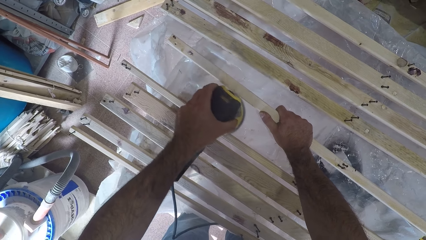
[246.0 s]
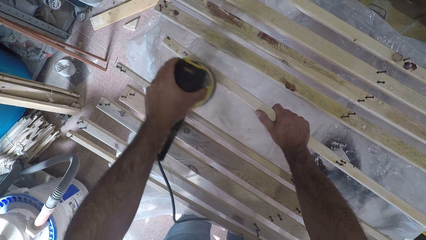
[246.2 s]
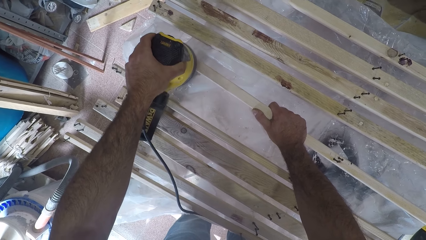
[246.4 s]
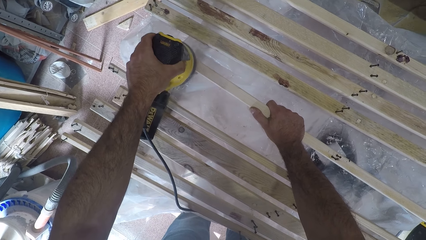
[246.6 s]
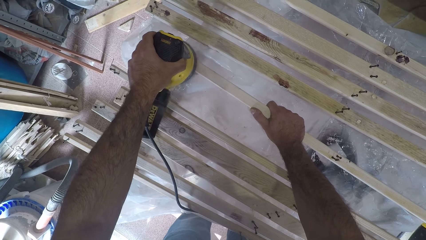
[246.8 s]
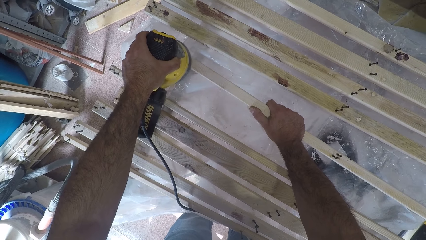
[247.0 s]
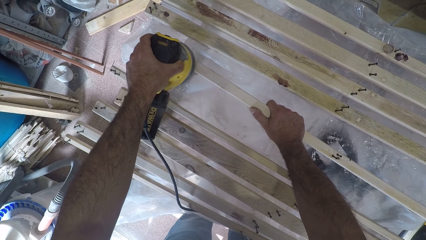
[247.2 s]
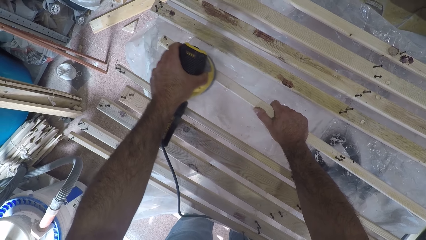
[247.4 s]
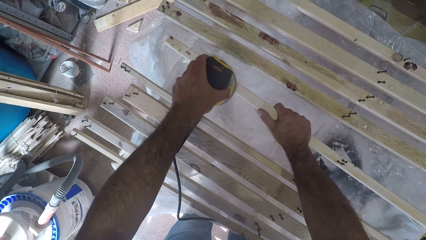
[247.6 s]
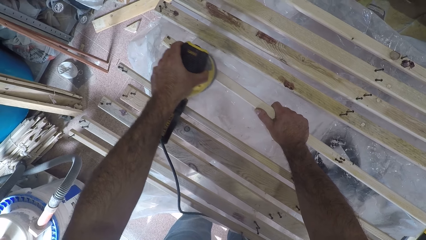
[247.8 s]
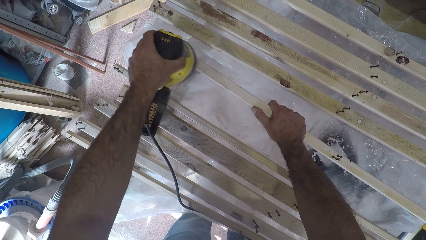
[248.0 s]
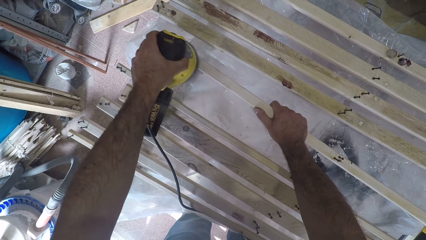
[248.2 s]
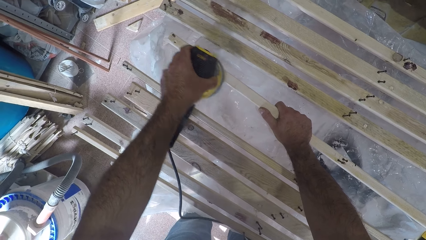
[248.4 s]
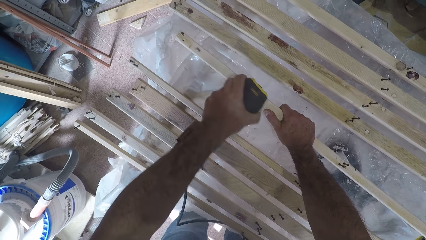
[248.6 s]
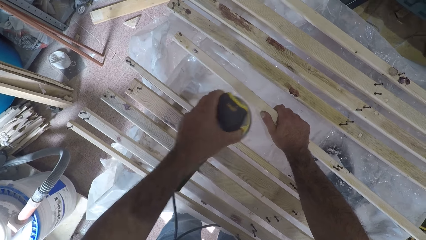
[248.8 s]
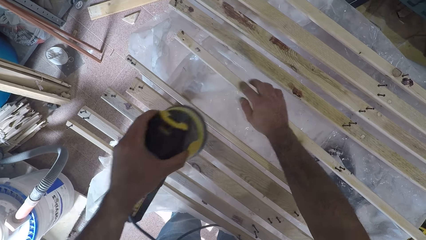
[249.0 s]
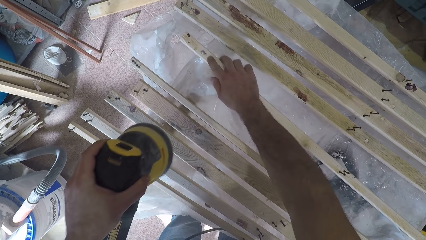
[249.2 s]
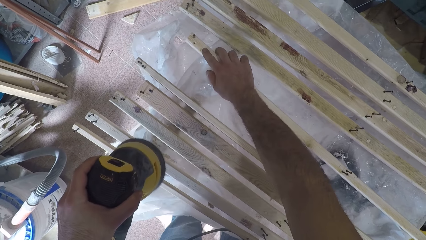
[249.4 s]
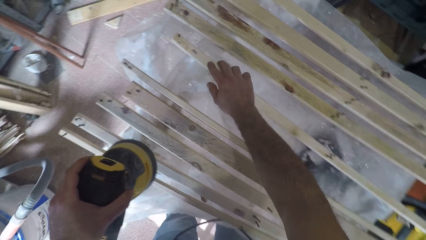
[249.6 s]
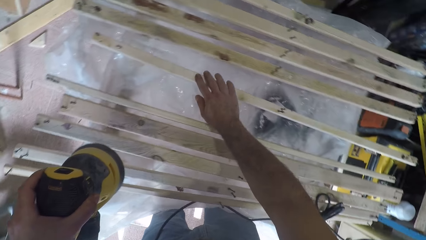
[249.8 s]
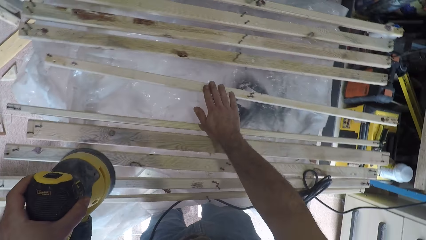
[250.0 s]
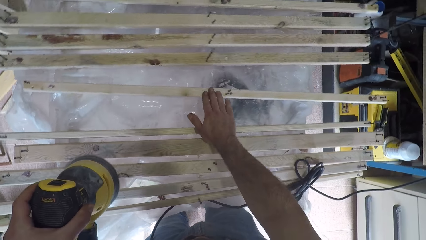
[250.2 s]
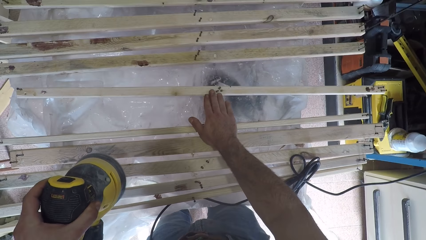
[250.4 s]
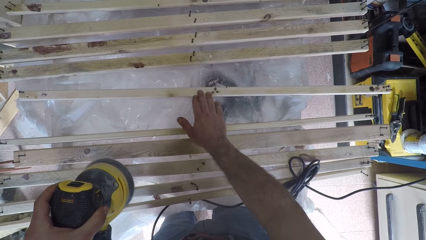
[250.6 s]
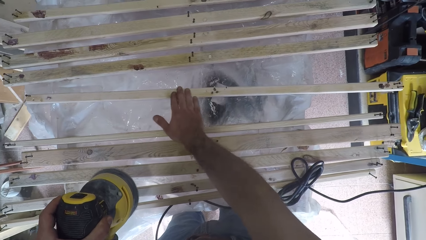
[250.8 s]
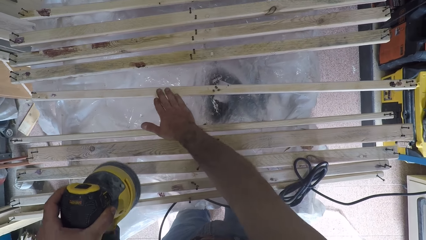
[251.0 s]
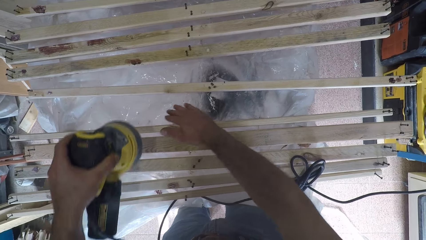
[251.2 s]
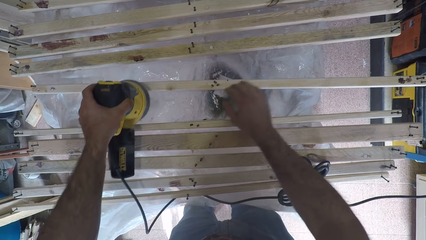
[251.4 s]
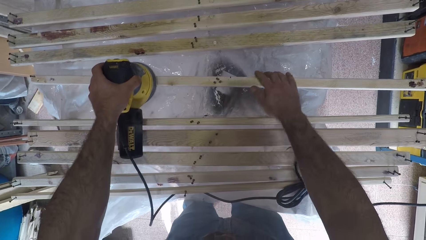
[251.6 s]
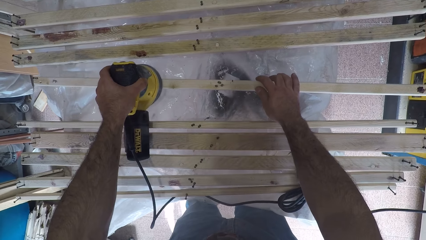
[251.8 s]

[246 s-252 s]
The camera wearer touches the surface of the sixth wood plank with his right hand. He tests the texture of a piece of wood with a finger. He looks over the pieces of wood on the table.

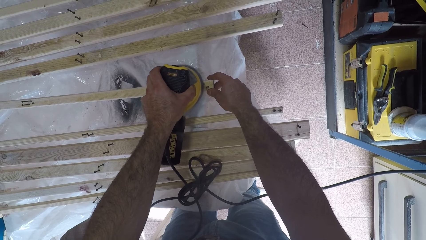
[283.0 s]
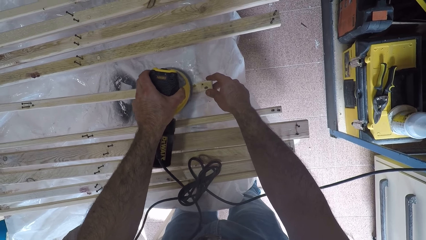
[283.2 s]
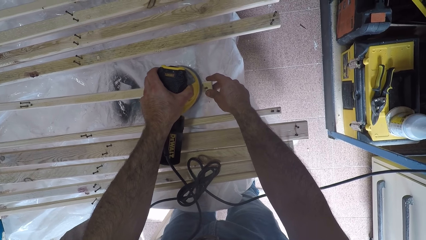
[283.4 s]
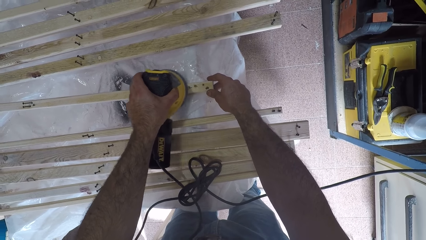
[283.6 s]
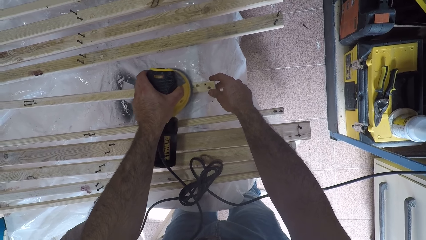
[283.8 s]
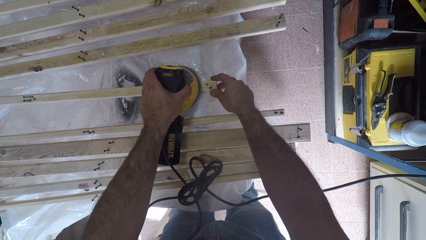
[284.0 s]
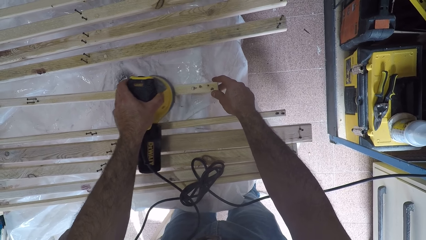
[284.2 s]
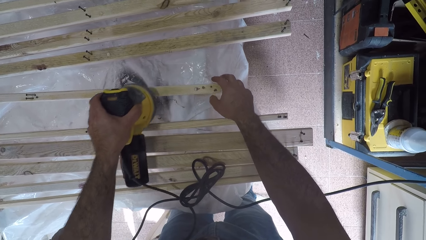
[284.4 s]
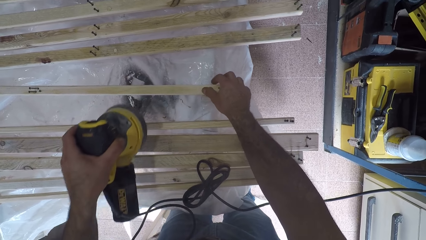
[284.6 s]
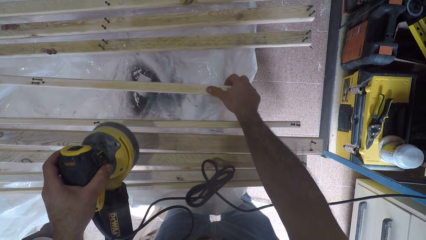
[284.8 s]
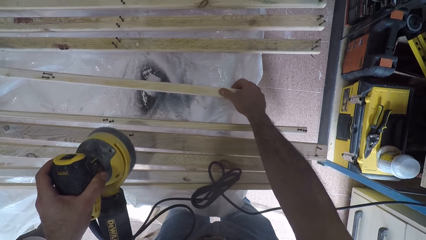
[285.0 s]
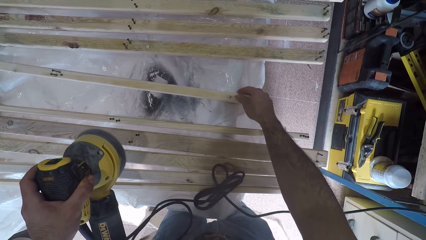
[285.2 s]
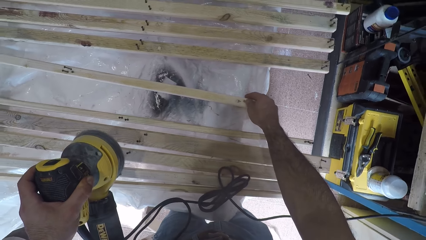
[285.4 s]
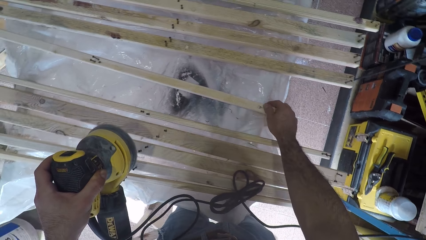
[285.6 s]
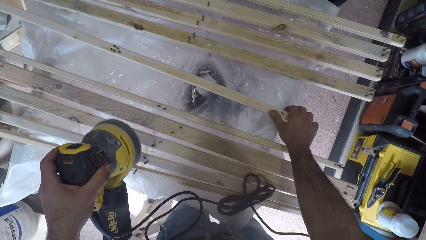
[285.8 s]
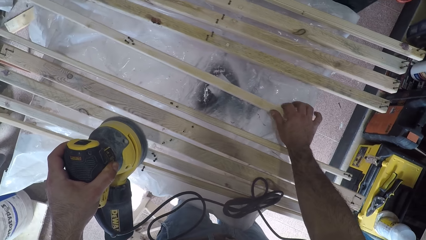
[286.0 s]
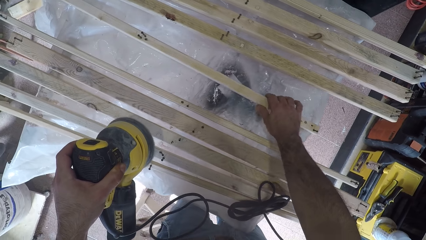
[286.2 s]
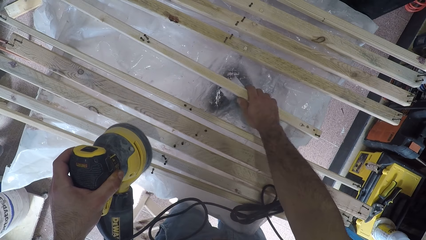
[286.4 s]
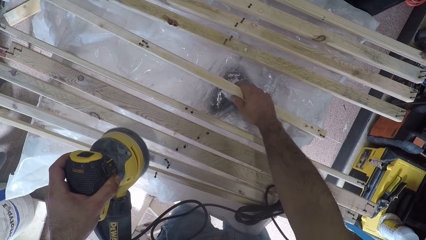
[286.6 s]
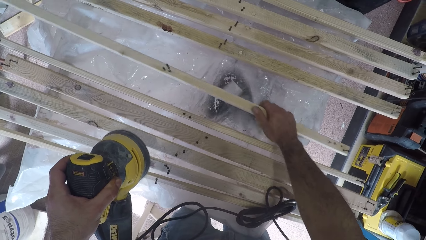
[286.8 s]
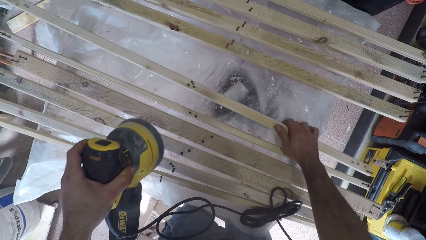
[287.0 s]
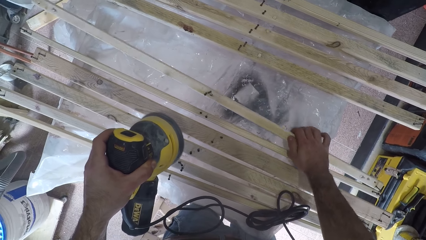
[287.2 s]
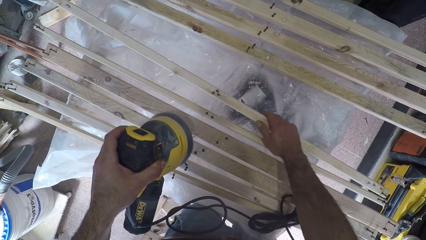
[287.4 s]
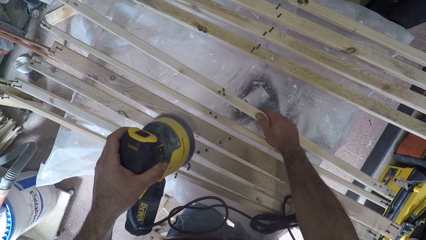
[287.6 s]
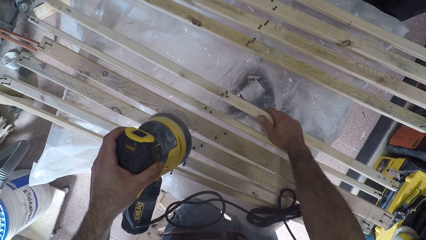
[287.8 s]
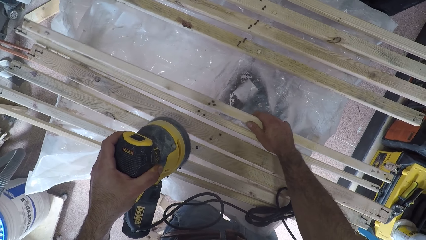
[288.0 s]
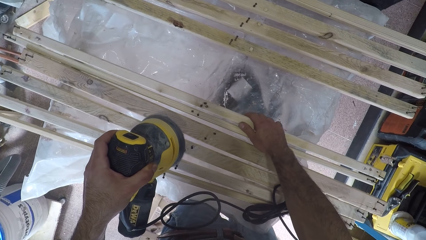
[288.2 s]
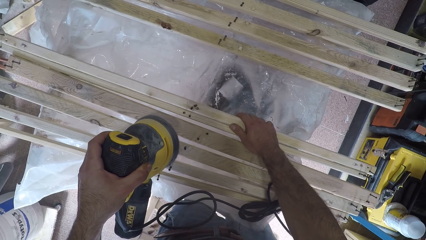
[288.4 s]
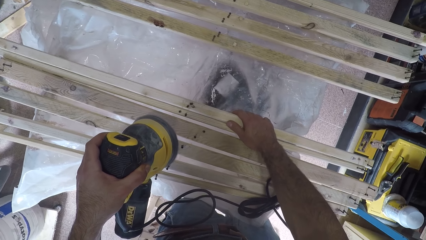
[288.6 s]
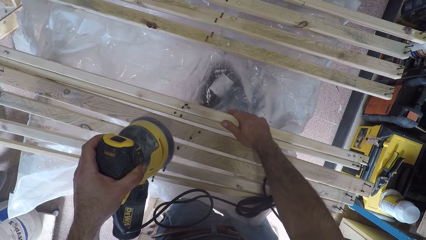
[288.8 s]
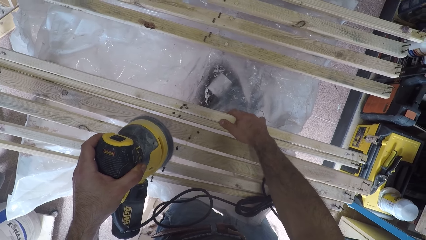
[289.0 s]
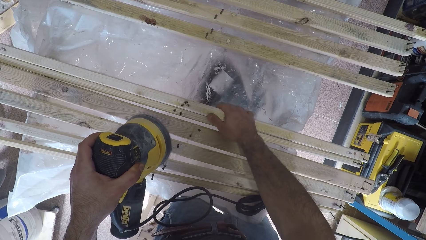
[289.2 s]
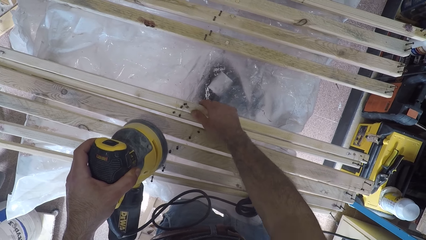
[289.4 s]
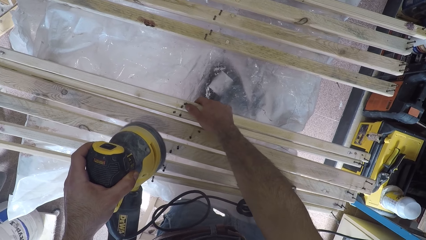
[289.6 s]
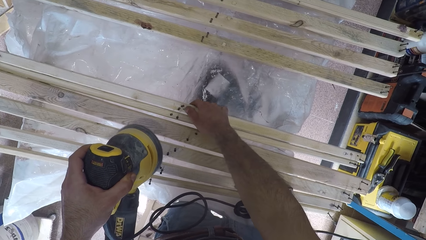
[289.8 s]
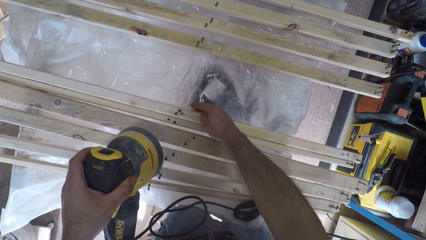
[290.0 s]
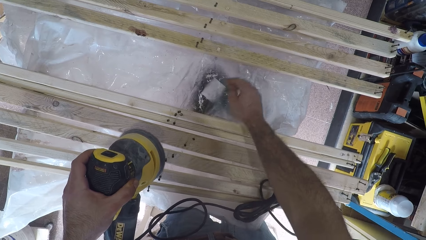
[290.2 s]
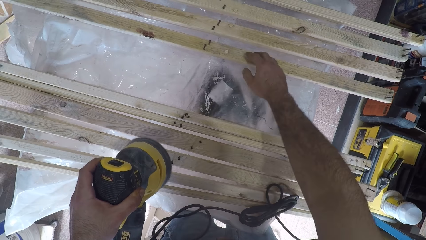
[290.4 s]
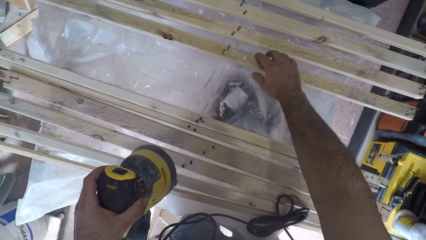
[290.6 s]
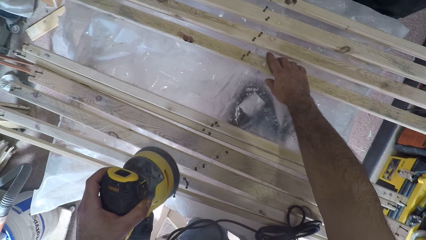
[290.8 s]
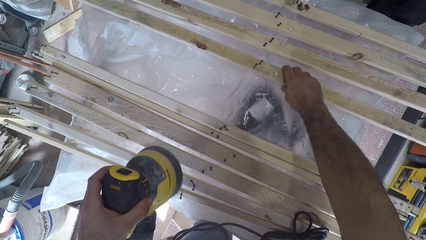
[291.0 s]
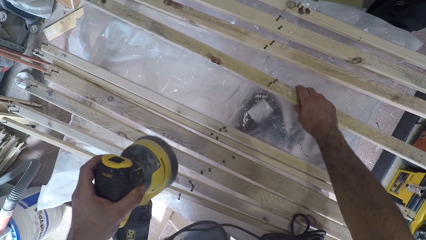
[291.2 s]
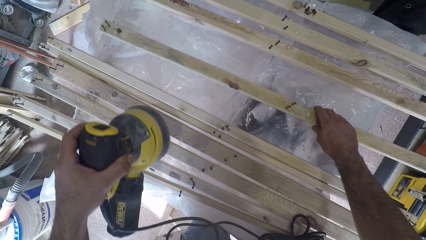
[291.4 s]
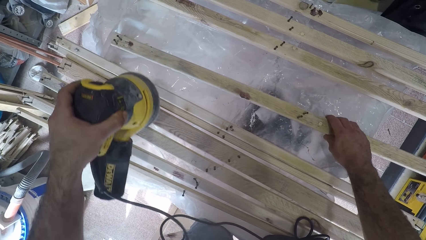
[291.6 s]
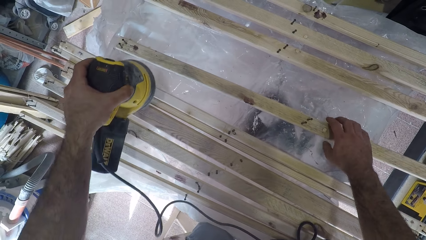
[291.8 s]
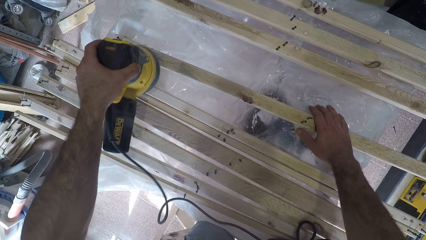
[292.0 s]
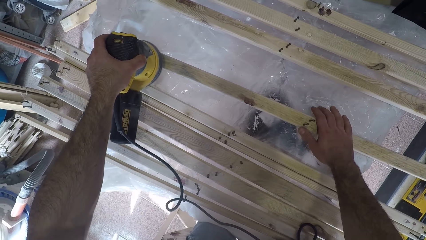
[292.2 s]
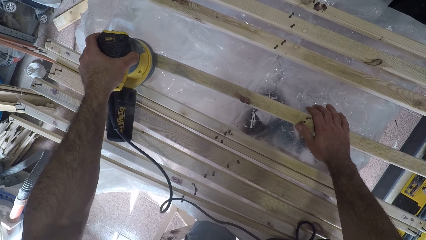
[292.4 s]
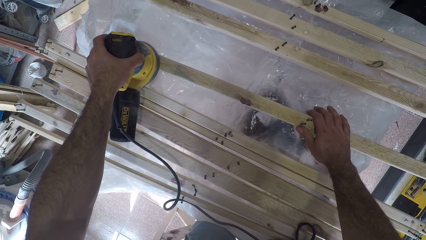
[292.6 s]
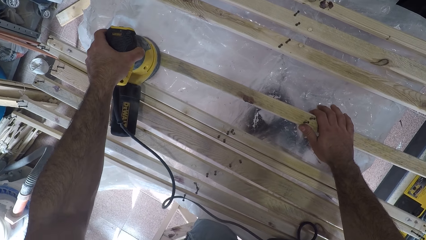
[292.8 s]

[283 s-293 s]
The camera wearer rubs the surface of the sixth wood plank with his right thumb. He moves the wood plank forward on the table with his right hand. He rubs the surface of the wood plank with his right thumb. He moves a second wood plank forward with his right hand. He pulls the wood with his hand. He brushes the second wood plank with the brush oscillating tool. He smoothens the wood using a sander machine.
